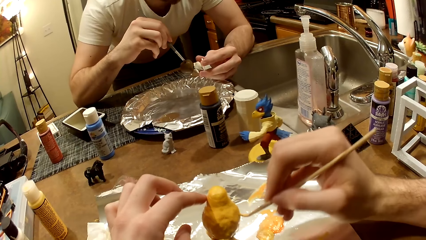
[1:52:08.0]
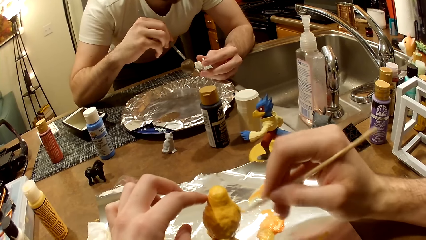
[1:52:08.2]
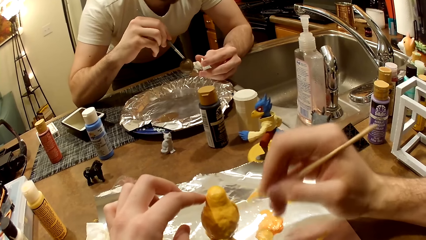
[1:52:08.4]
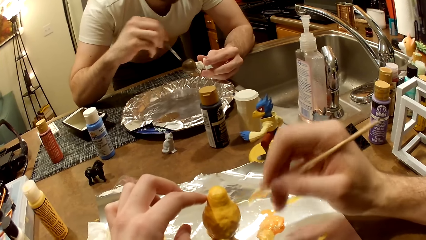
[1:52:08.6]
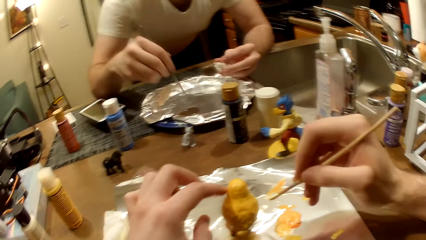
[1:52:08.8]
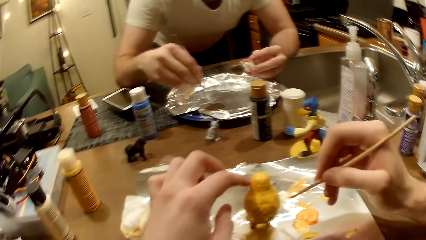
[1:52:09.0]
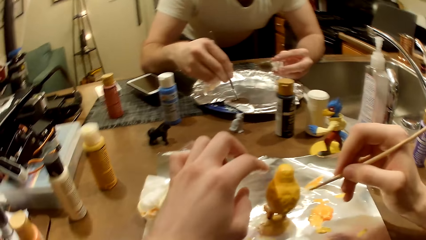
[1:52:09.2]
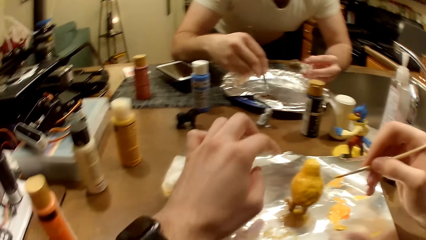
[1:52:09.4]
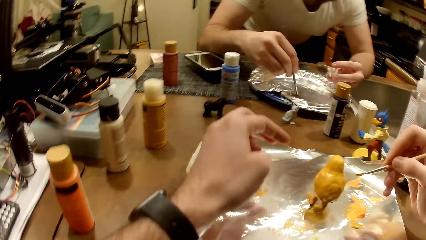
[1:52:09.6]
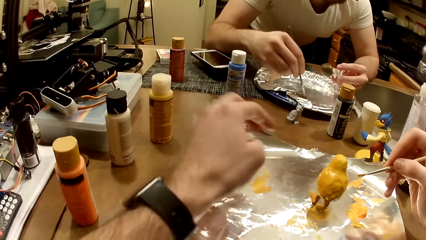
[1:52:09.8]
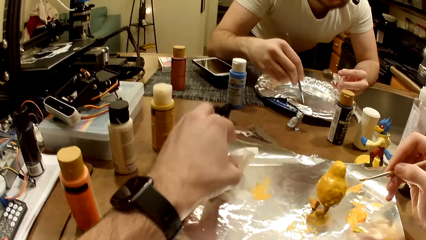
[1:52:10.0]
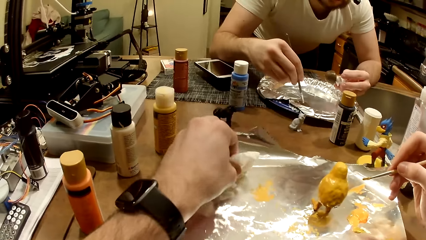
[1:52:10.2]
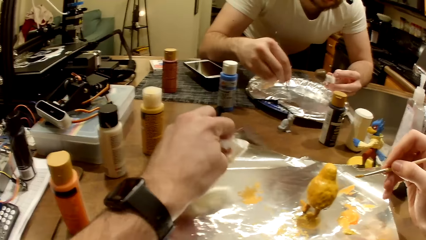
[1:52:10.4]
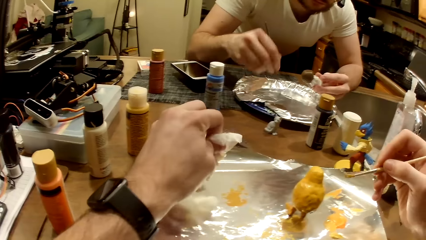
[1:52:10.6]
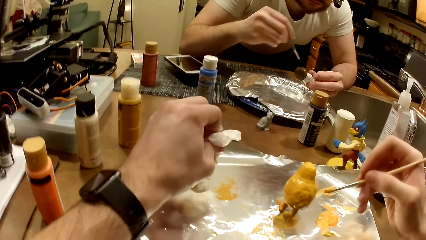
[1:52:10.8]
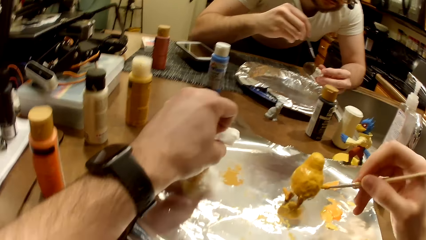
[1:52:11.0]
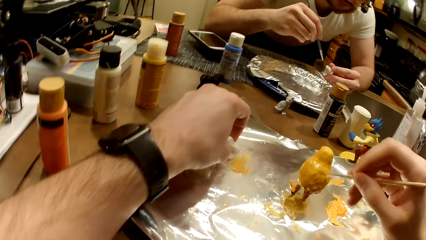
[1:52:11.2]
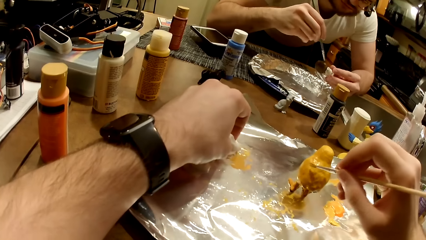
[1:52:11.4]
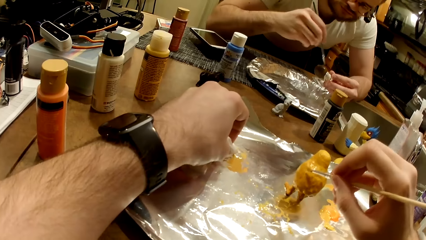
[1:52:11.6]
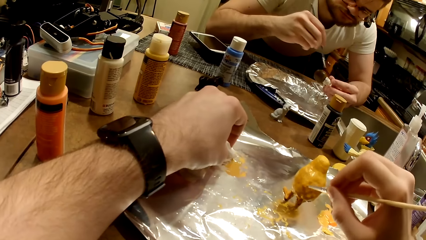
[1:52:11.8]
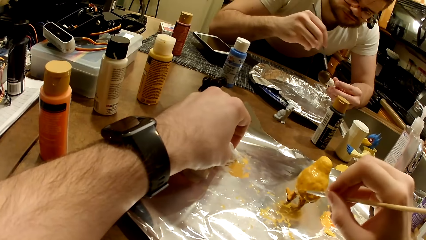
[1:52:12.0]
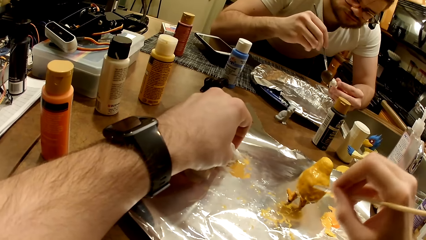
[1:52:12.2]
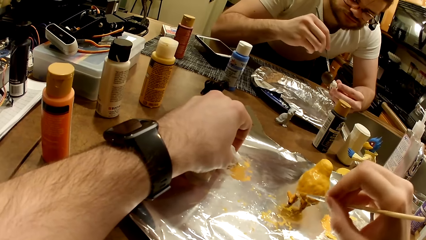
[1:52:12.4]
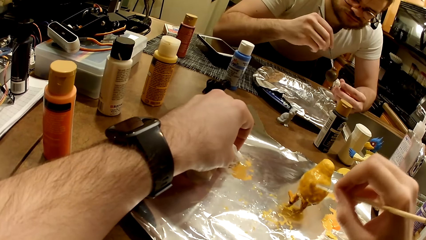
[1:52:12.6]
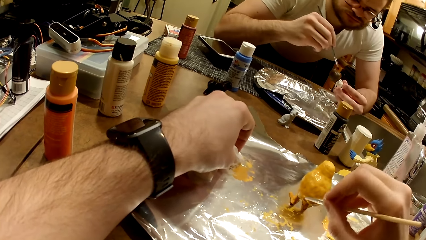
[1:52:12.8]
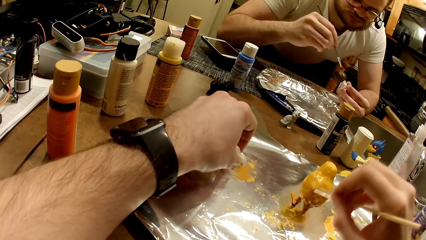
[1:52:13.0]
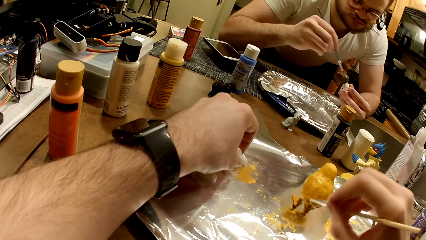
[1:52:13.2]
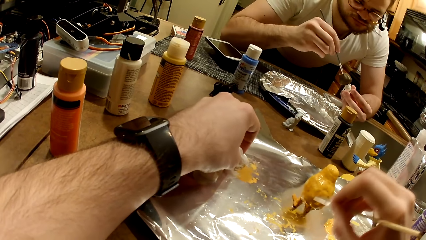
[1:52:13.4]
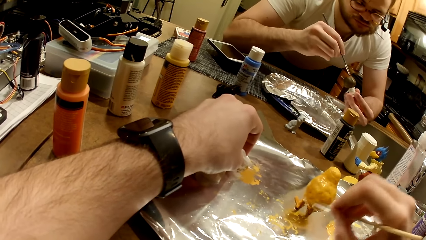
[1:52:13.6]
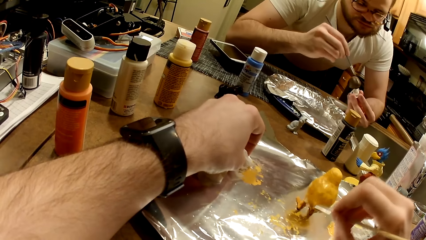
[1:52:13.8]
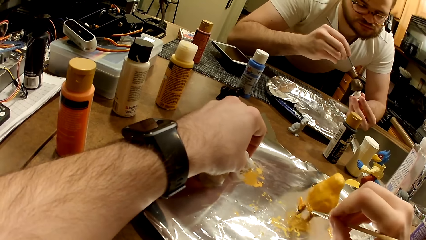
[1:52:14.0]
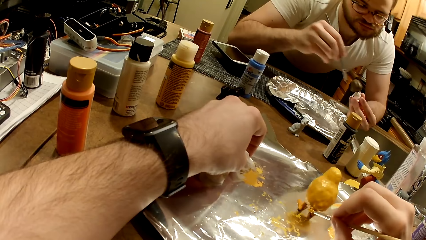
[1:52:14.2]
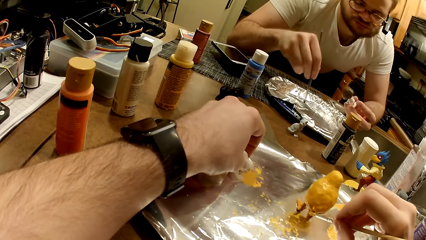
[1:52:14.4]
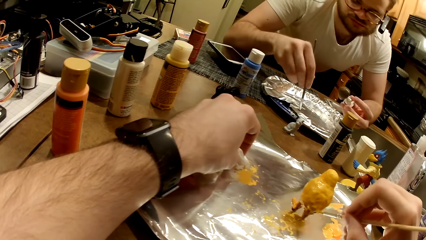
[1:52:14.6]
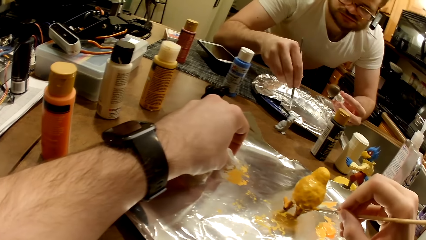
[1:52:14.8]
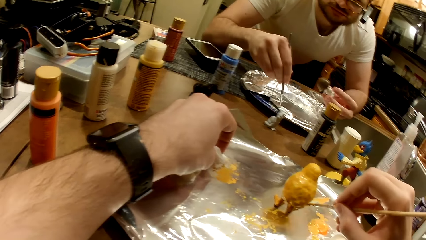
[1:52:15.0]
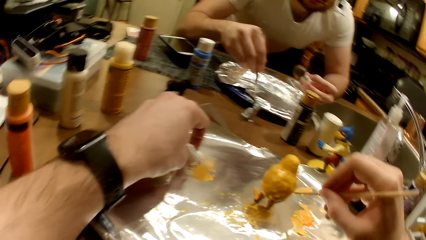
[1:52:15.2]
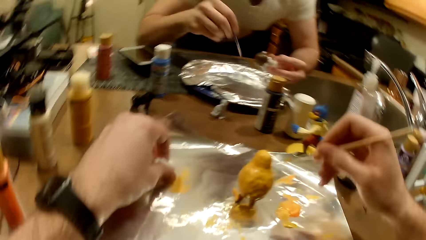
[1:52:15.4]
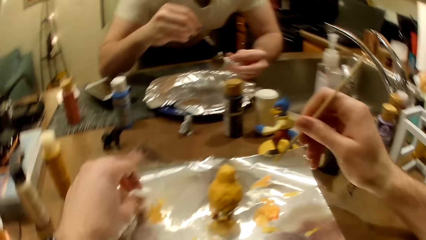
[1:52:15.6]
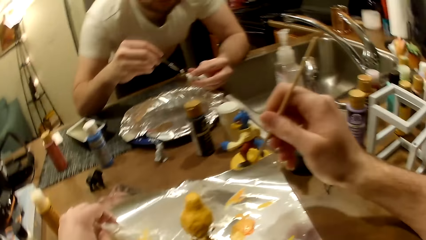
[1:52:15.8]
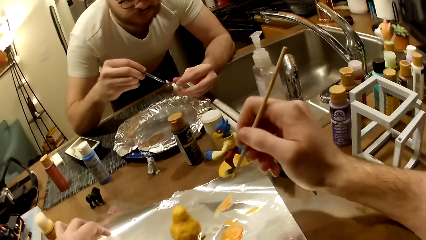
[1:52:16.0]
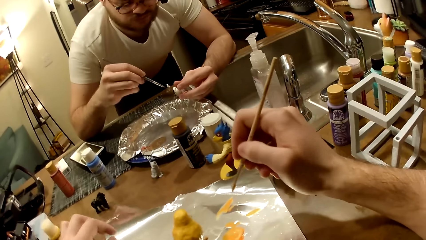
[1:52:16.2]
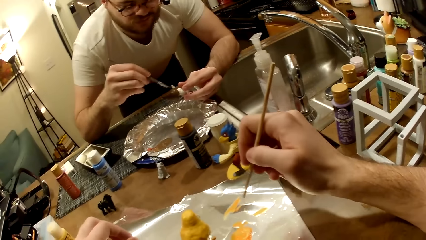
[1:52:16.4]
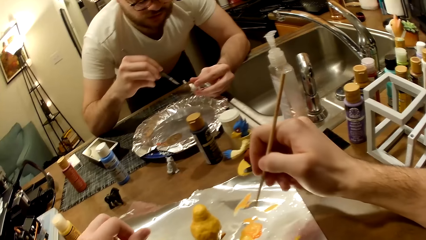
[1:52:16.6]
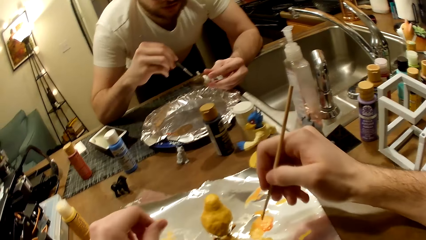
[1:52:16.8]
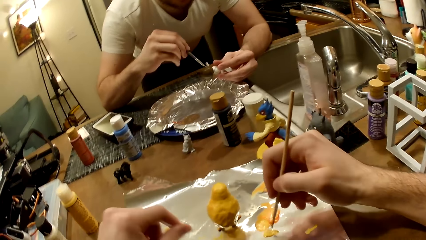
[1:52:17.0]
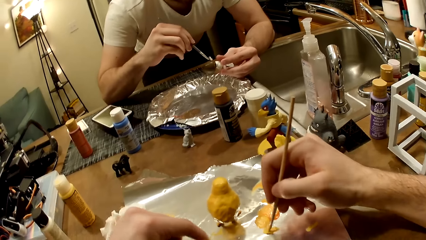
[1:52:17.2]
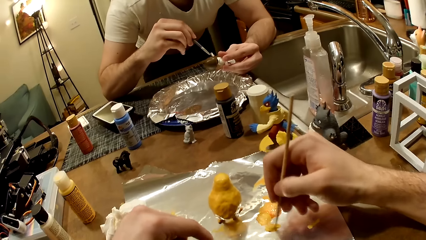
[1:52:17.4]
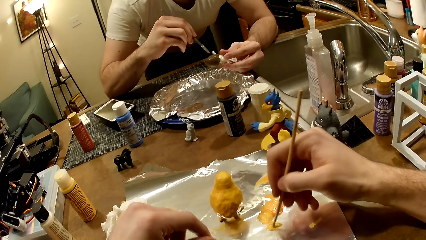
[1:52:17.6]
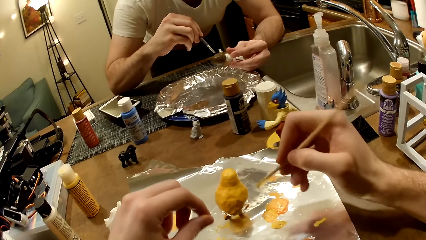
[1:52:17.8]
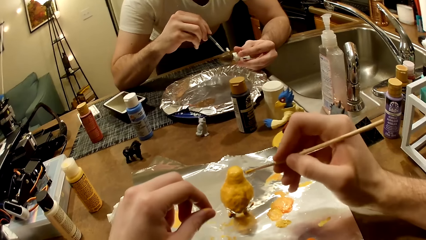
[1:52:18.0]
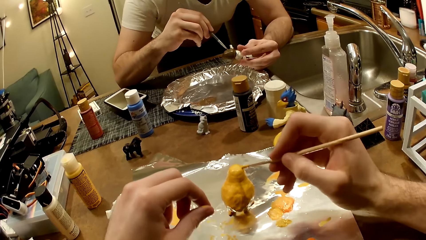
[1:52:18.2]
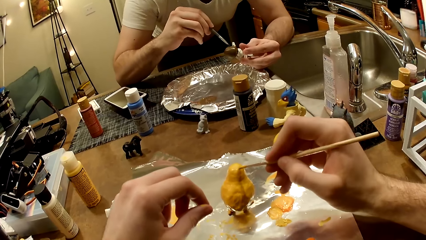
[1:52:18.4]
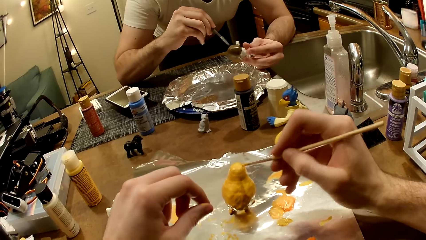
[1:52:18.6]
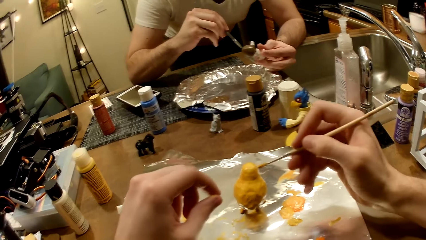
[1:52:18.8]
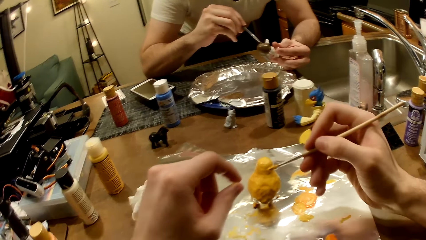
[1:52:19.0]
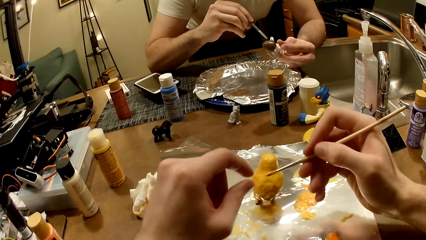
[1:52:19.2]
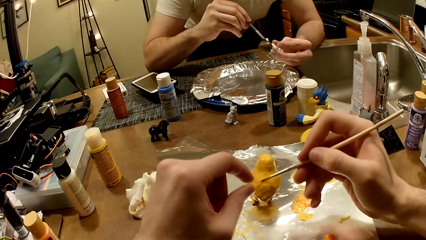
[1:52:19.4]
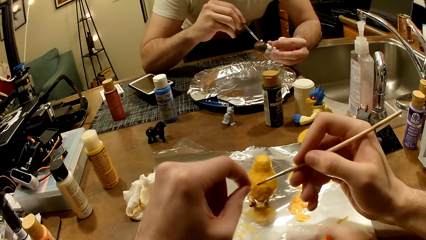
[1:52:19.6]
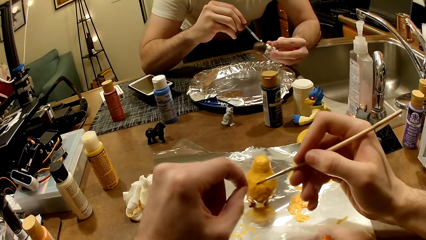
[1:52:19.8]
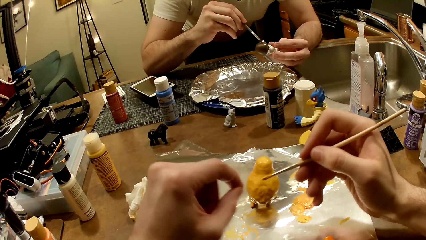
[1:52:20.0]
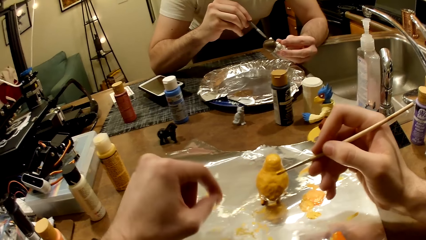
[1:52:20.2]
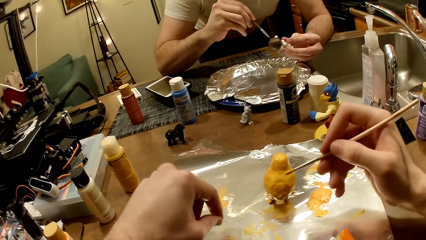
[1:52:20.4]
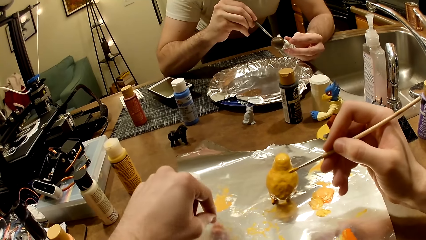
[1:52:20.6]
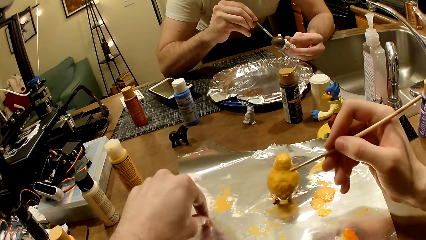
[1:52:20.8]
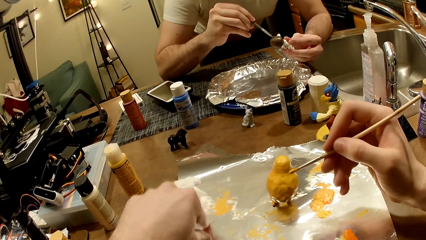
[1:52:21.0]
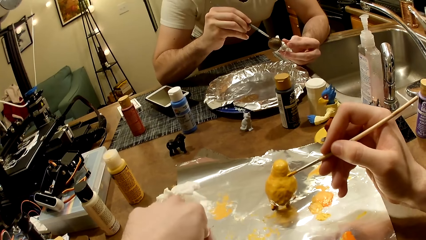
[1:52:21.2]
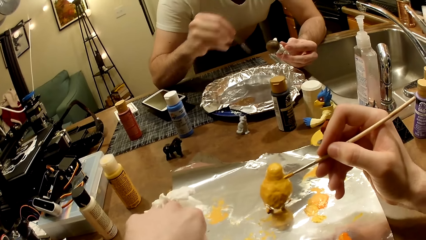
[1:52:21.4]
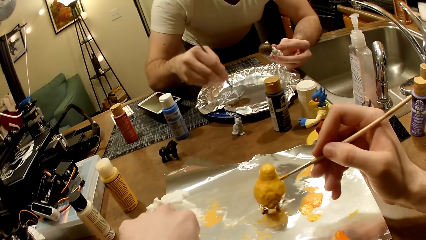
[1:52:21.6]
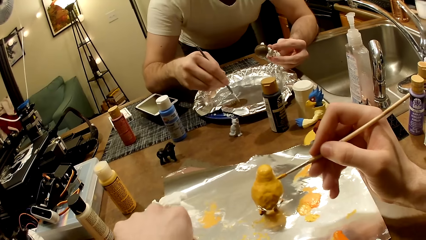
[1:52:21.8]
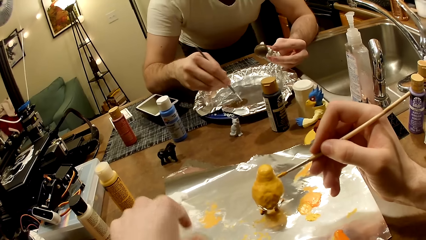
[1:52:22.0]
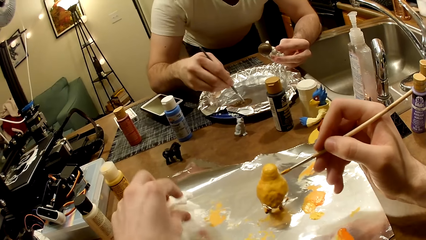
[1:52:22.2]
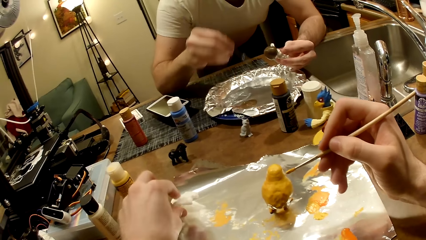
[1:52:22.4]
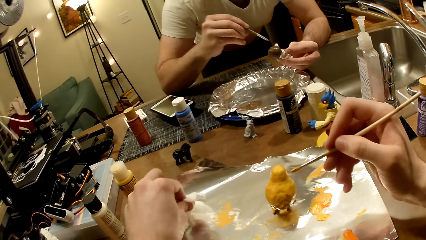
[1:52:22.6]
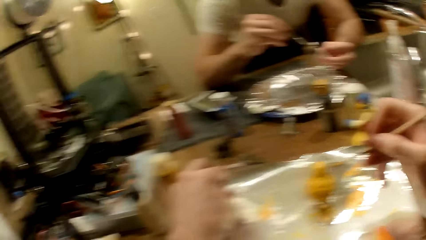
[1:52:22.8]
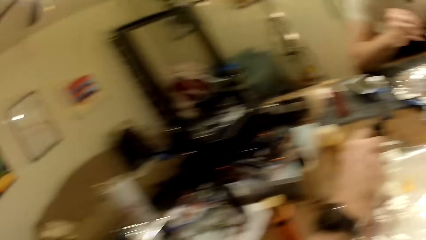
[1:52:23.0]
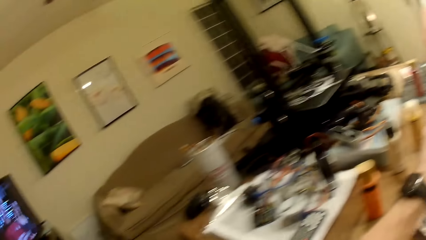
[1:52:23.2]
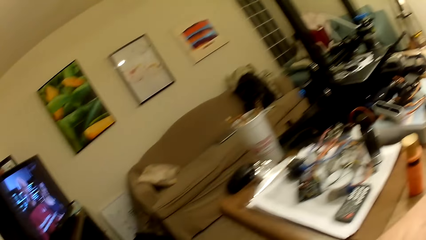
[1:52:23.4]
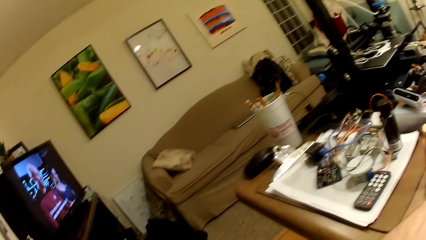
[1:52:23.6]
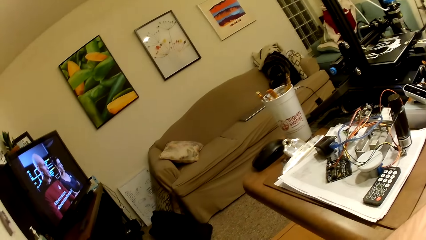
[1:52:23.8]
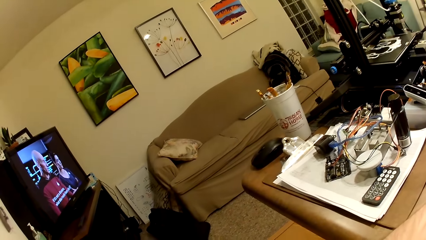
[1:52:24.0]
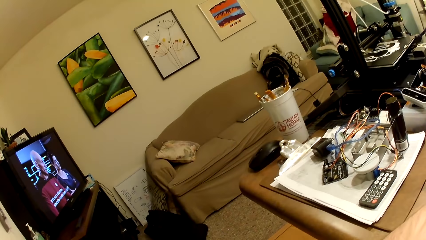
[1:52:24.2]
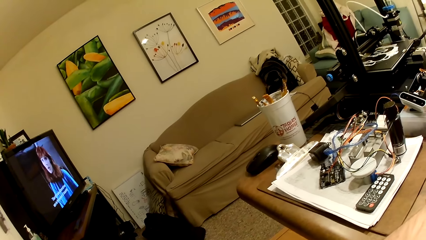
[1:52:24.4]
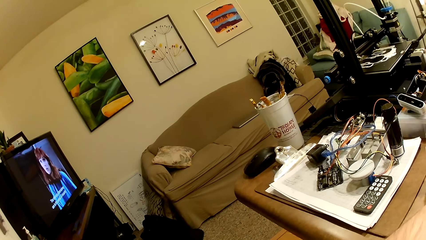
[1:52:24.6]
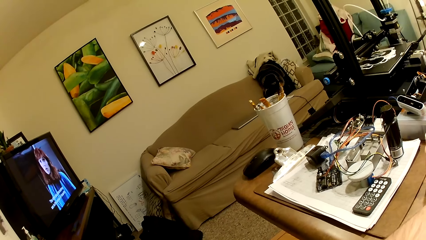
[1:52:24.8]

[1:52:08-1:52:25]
A man takes paint from the foil paper with the paintbrush in his right hand. The man mixes the paint. The camera wearer picks the paper towel. He rubs his left hand on the tissue paper. The man paints the action figure in his left hand with the paintbrush. The camera wearer paints the sculpture. The man mixes the paint and paints the sculpture. The camera wearer takes paint from the foil paper with the paintbrush in his right hand. He mixes the paint. He paints the action figure on the table with the paintbrush. He pulls the thread on the brush. The man takes paint from the foil paper with the paintbrush in his right hand and paints the action figure in his left hand with the paintbrush. The camera wearer picks the paper towel. He rubs his left hand on the tissue paper. He looks around the room.
